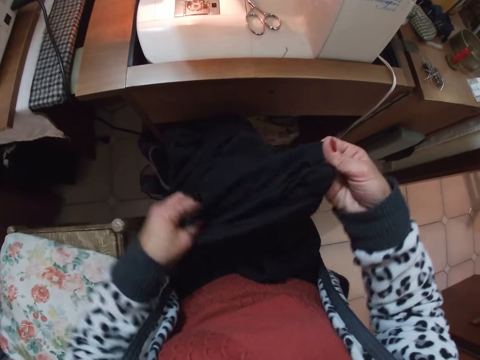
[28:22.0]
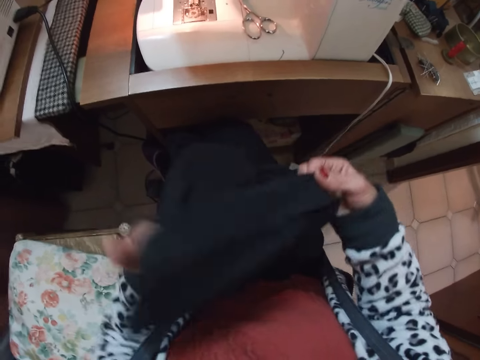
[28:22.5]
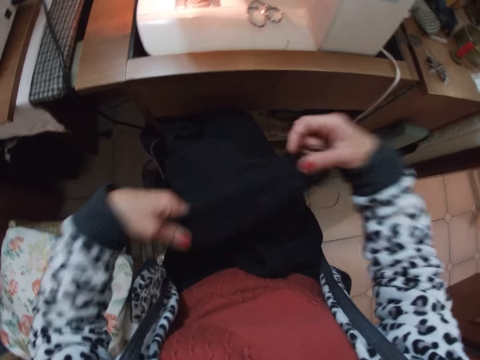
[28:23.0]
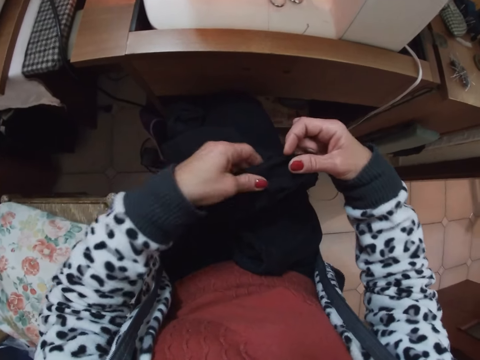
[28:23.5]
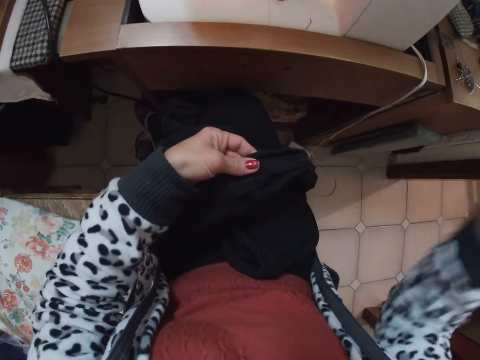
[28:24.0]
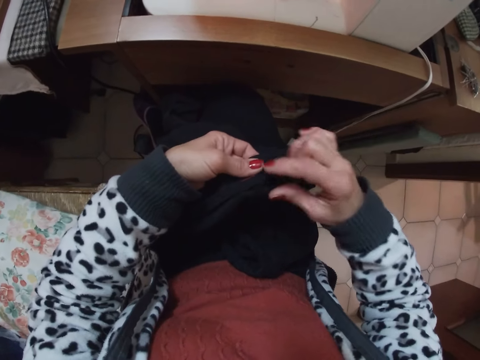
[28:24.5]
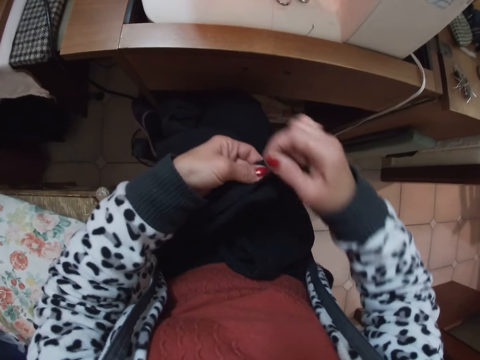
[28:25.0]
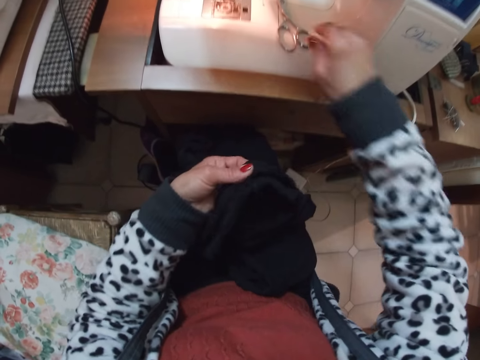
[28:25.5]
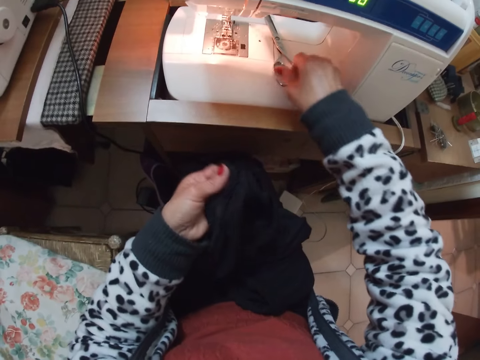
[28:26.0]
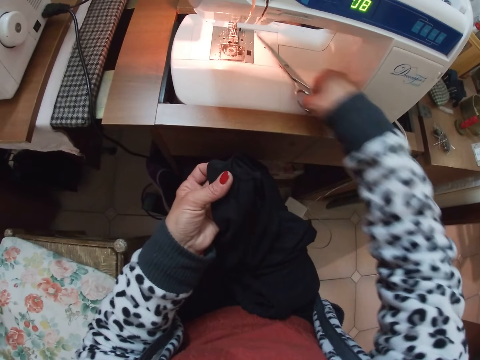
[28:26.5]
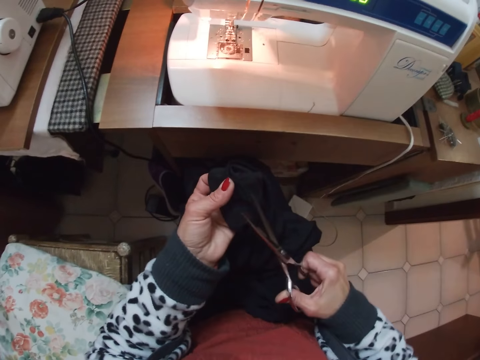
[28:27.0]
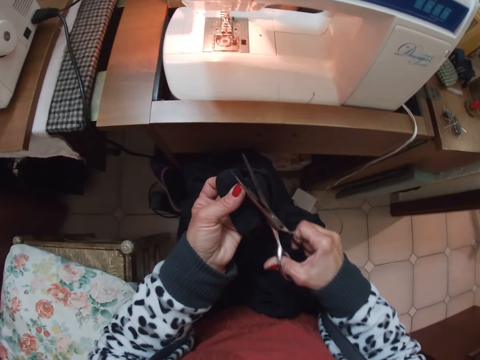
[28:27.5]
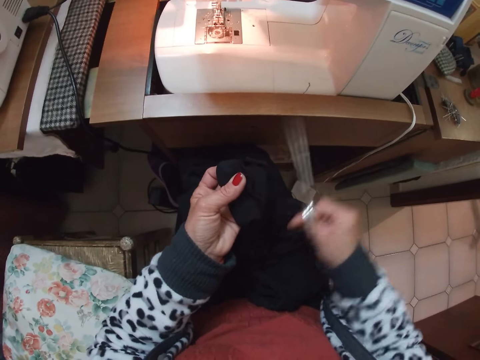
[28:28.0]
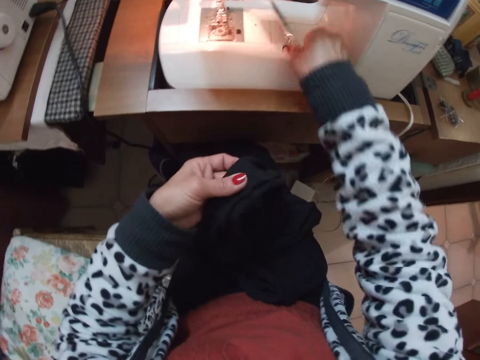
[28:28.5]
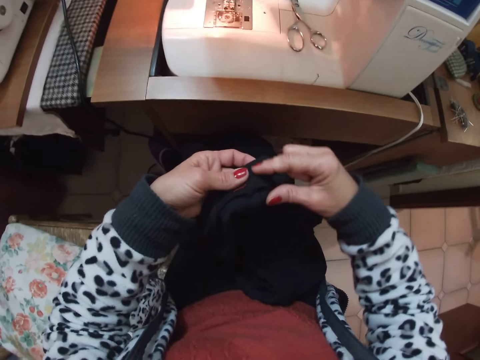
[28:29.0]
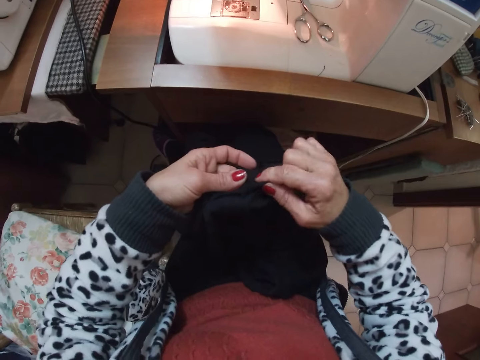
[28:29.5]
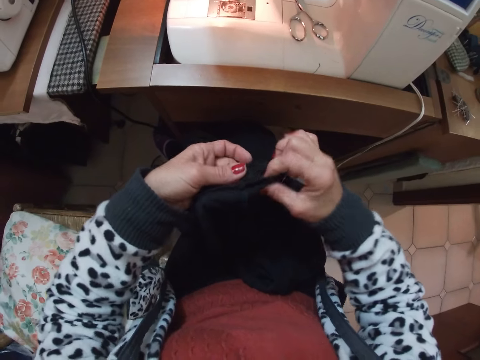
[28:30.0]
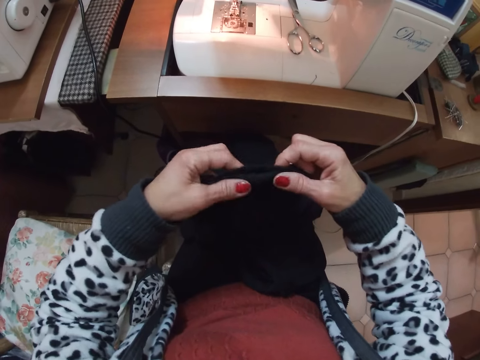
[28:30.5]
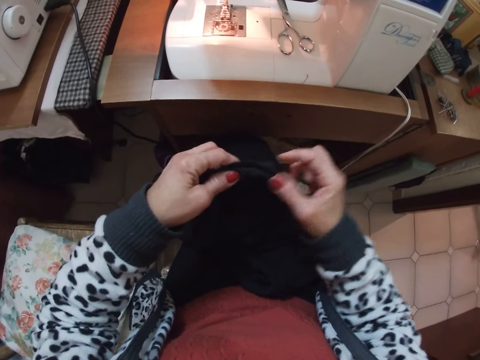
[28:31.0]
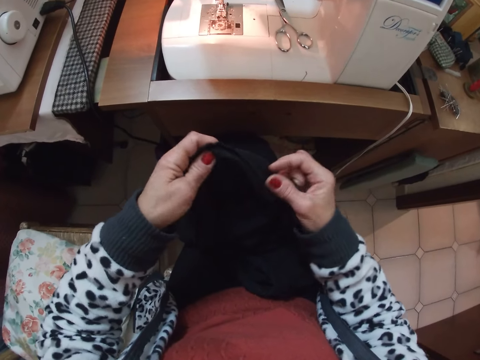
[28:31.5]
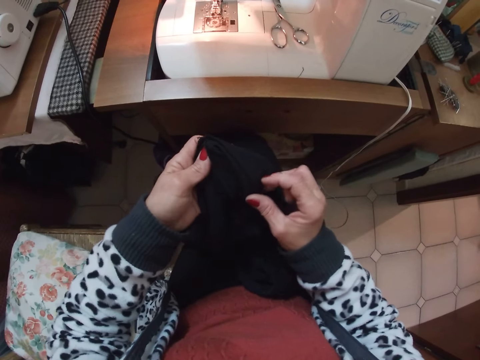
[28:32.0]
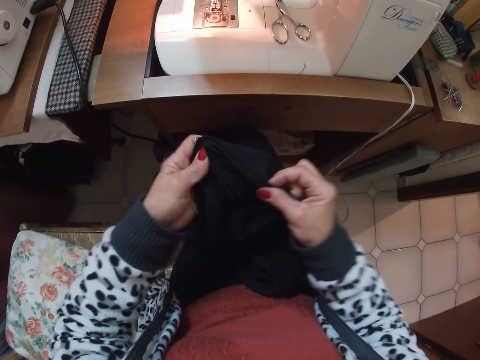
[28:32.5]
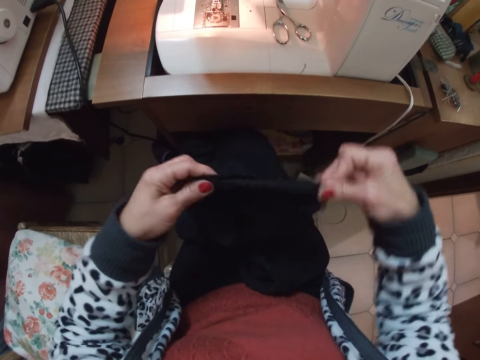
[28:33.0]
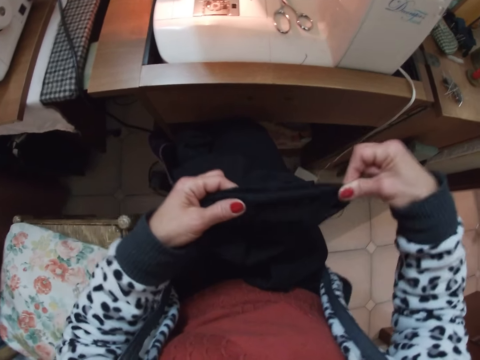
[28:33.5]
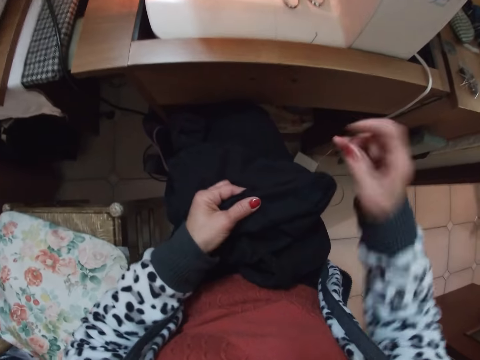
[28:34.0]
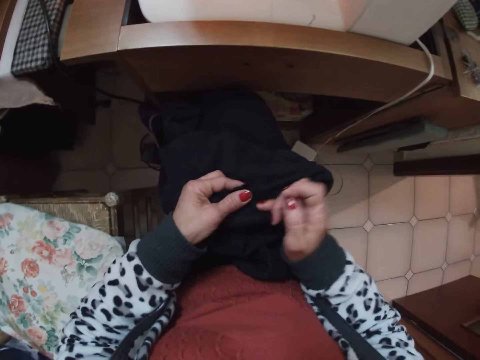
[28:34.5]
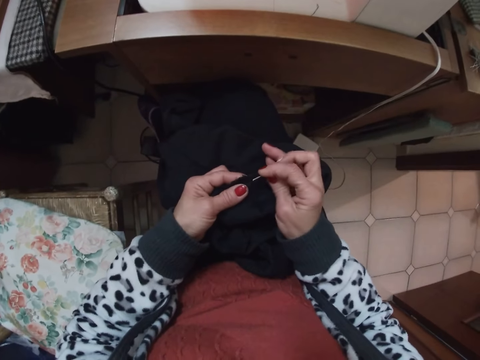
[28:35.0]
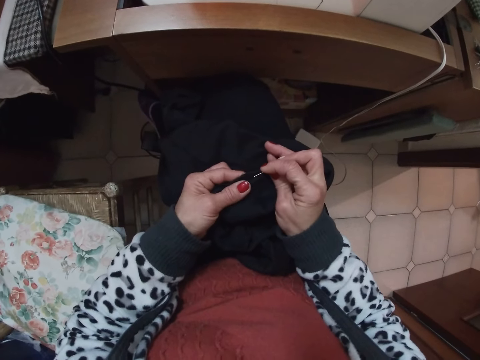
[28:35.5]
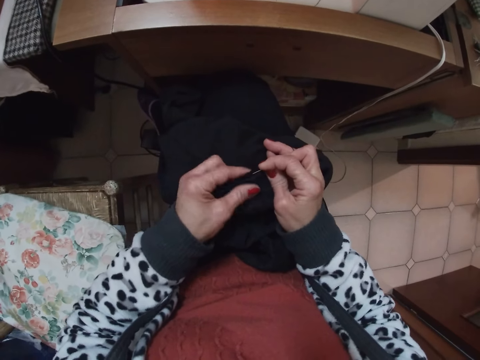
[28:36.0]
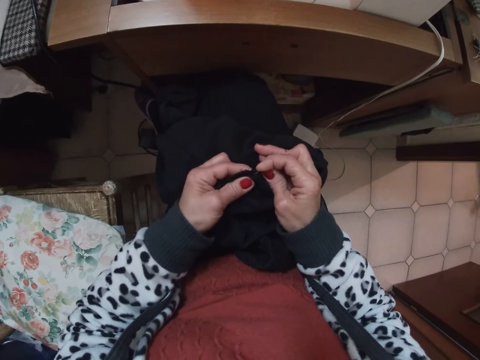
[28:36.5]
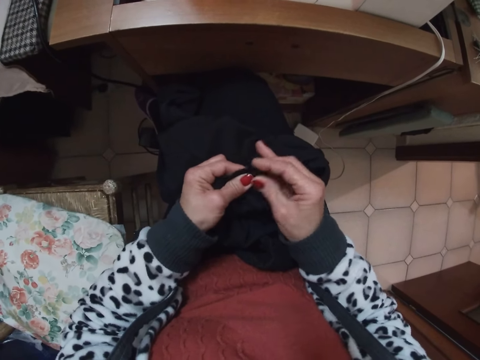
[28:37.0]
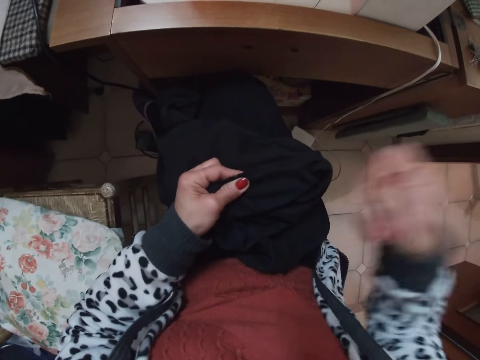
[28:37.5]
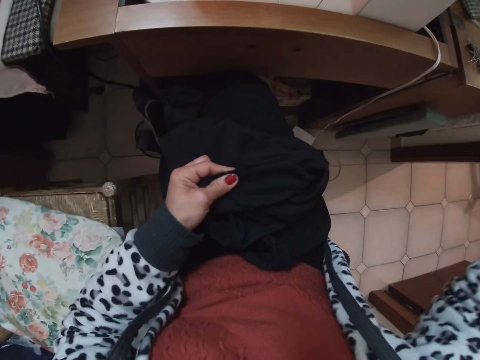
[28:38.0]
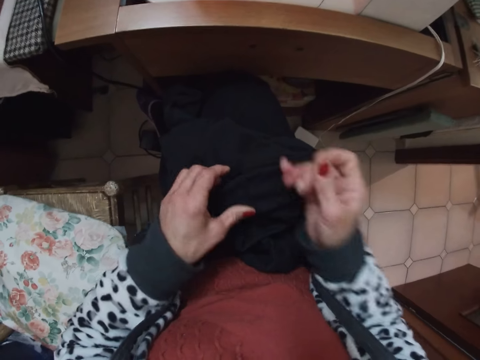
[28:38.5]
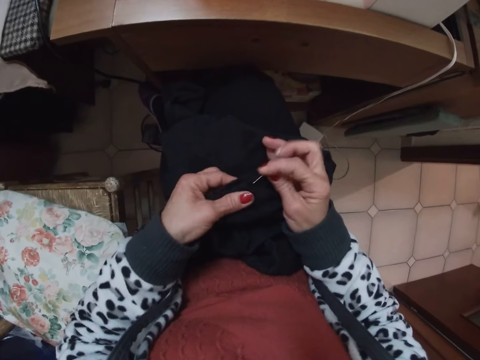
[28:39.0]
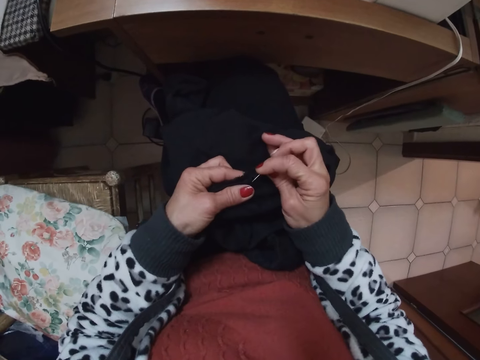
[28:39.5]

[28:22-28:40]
The camera wearer pulls the thread from the cloth. They fold the cloth. They pick up the scissors from the sewing machine. They cut the thread with the scissors. They drop the scissors on the sewing machine. They stretch the cloth. They fold the cloth. They sew the cloth with needle and thread.

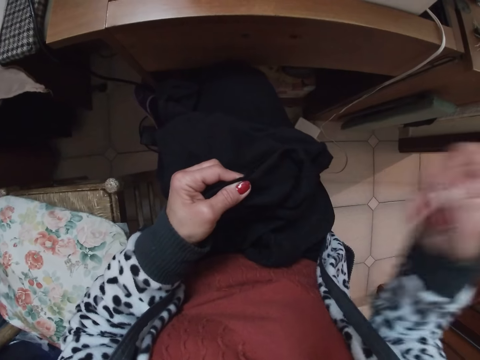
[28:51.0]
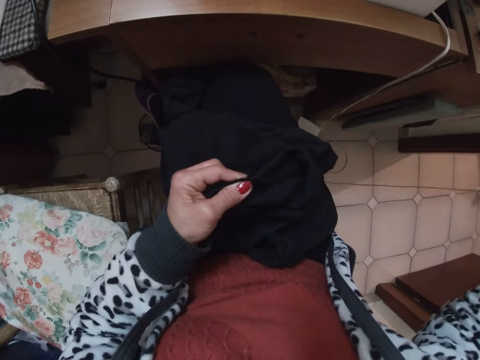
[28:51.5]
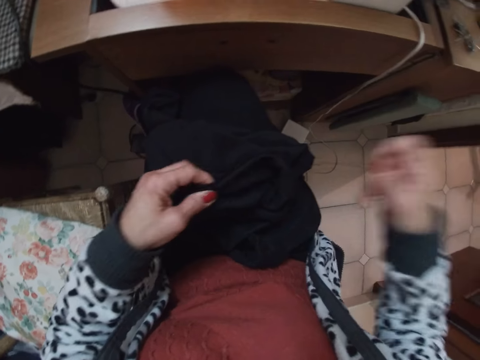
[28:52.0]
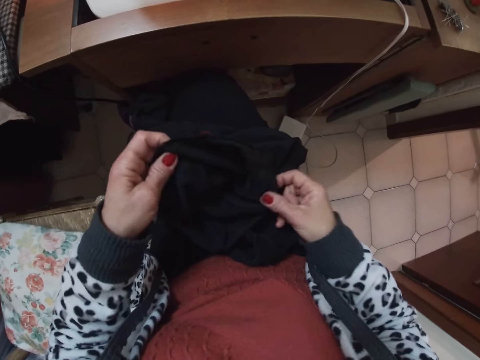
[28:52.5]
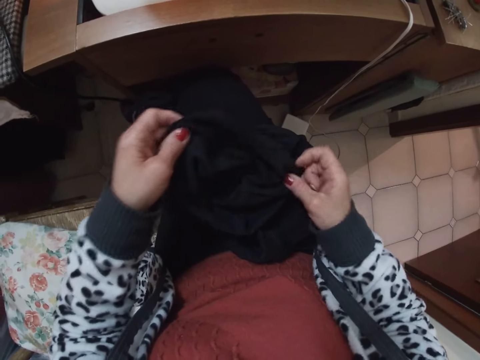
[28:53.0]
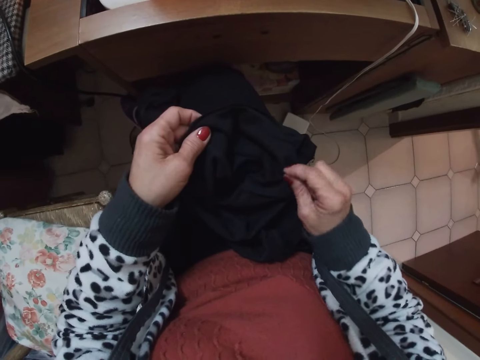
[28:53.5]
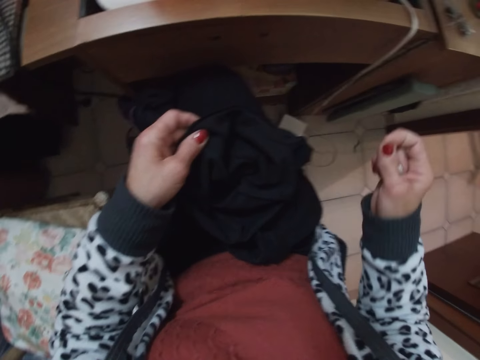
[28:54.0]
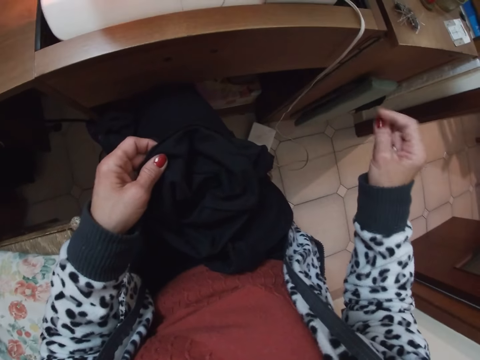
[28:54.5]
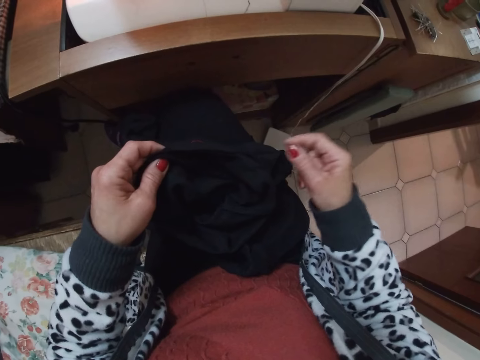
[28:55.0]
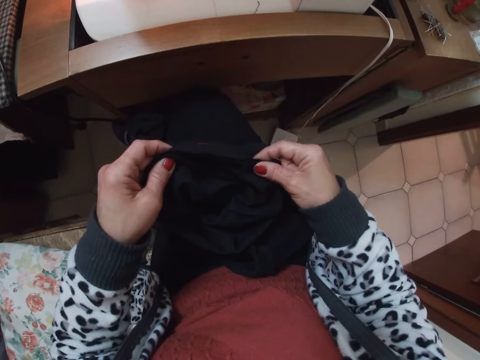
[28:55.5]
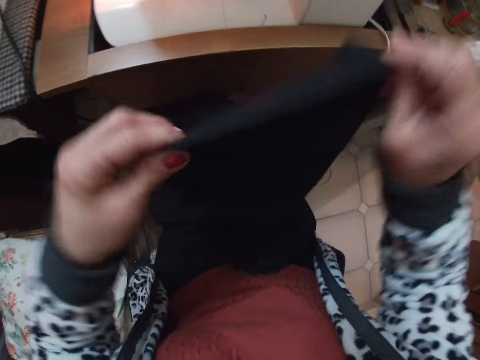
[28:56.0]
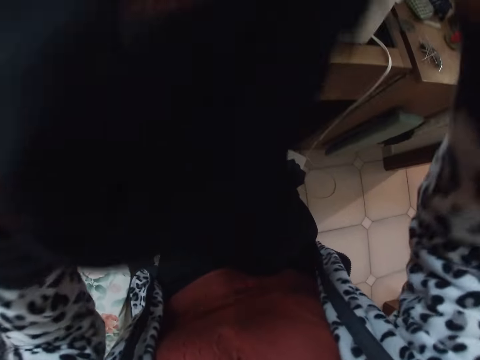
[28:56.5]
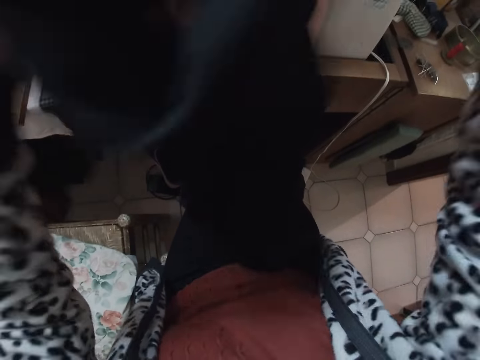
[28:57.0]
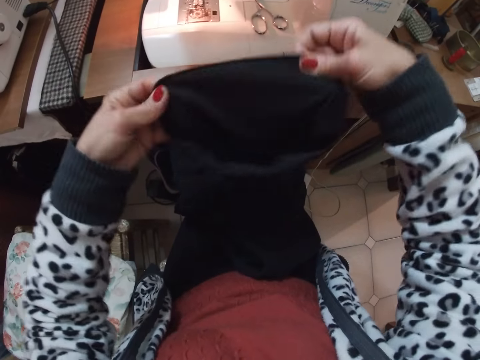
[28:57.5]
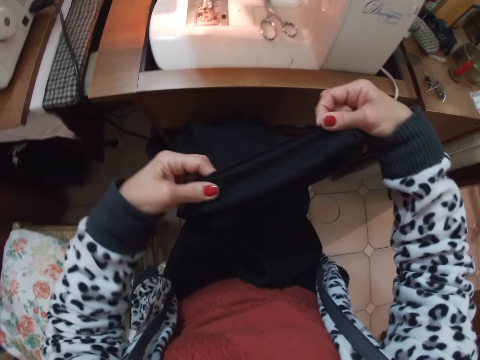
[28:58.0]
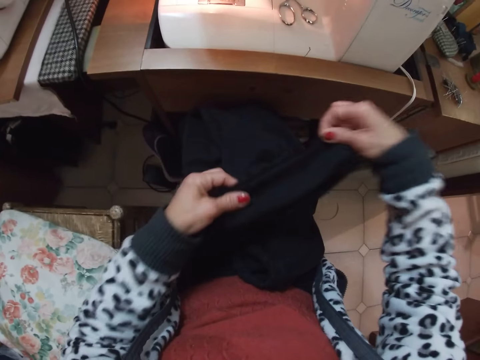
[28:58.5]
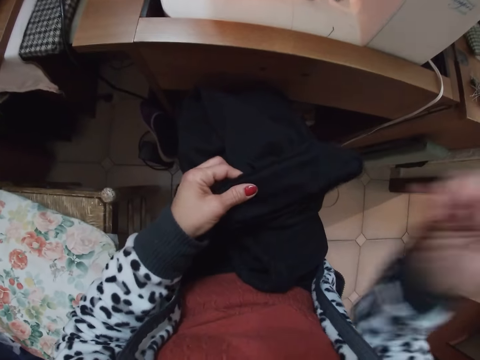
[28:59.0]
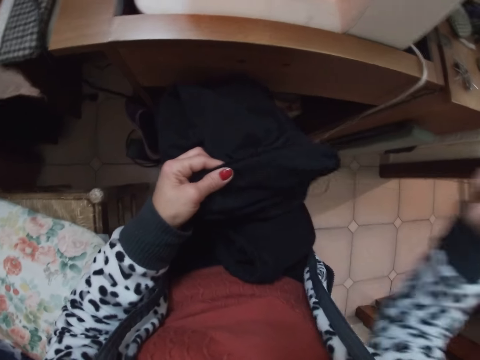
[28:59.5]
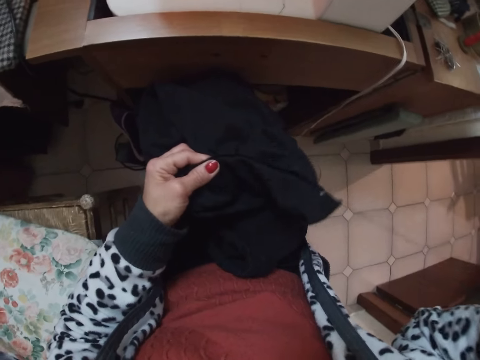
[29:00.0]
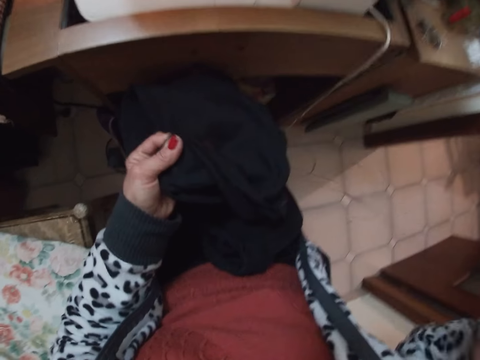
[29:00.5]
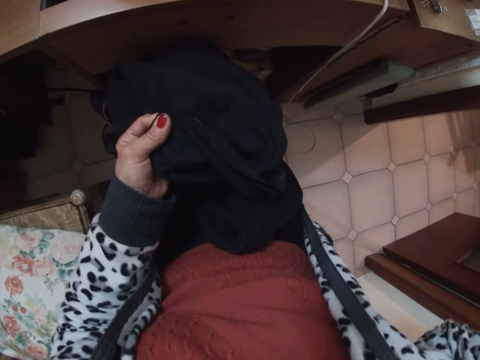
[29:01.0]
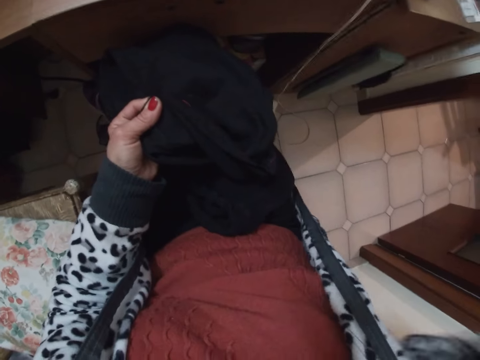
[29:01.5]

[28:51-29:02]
The camera wearer flaps the cloth. They lift up the cloth. They stretch the cloth. They sew the cloth with needle and thread. They pull the string.
